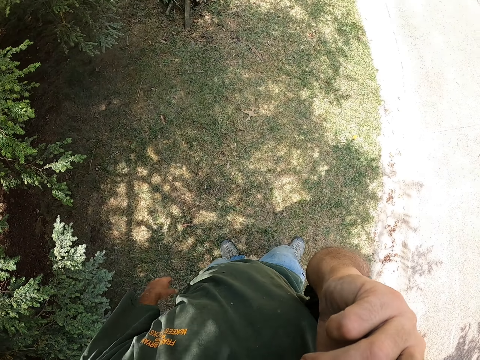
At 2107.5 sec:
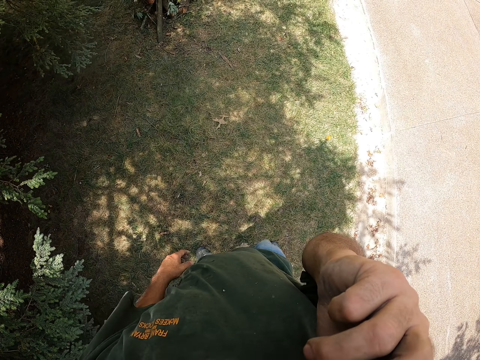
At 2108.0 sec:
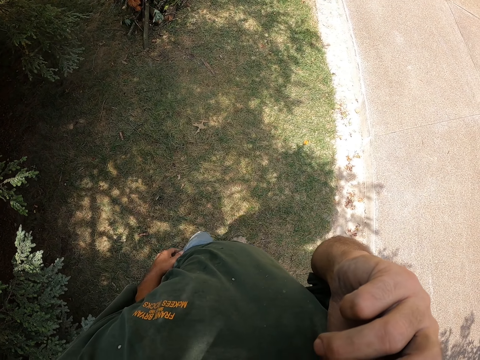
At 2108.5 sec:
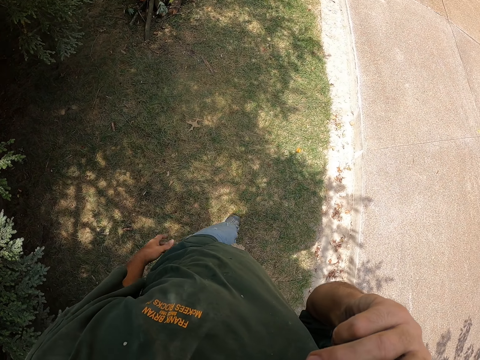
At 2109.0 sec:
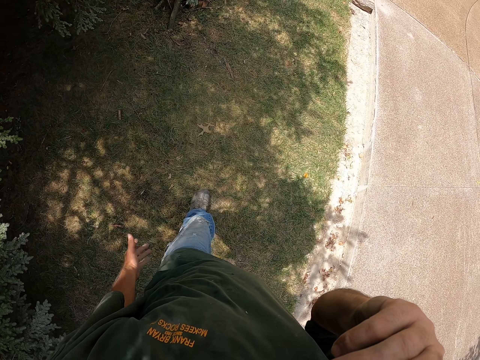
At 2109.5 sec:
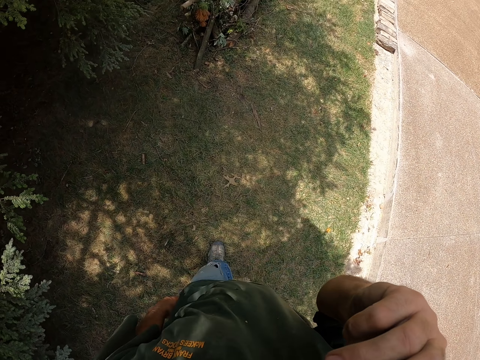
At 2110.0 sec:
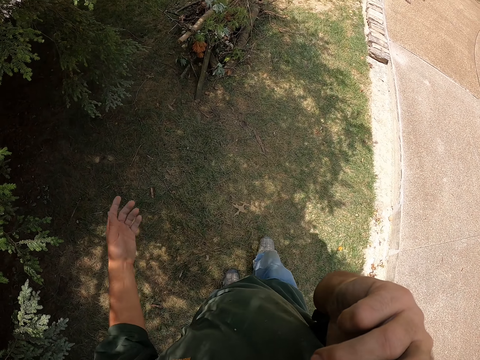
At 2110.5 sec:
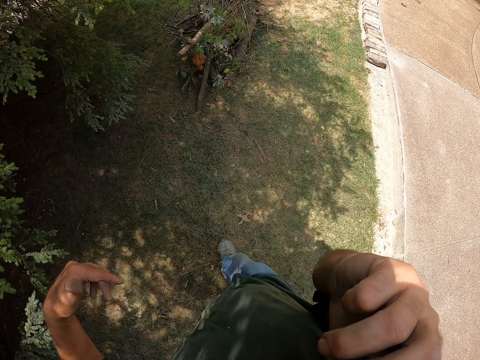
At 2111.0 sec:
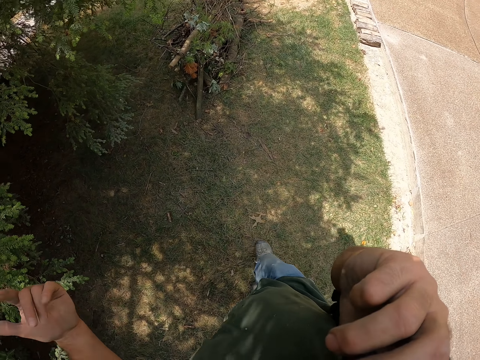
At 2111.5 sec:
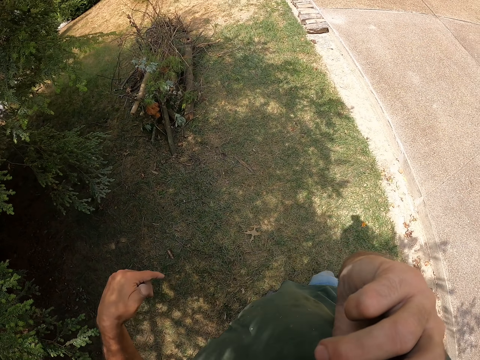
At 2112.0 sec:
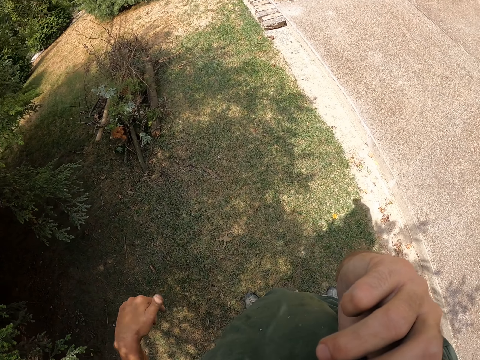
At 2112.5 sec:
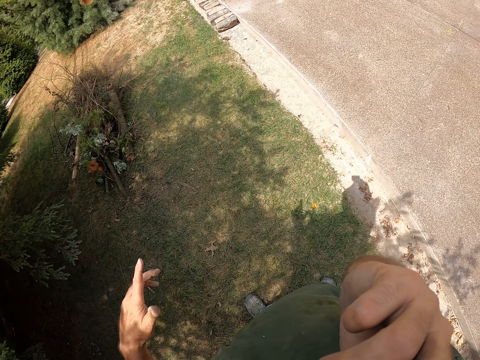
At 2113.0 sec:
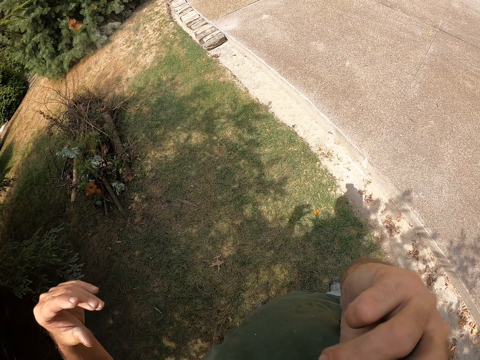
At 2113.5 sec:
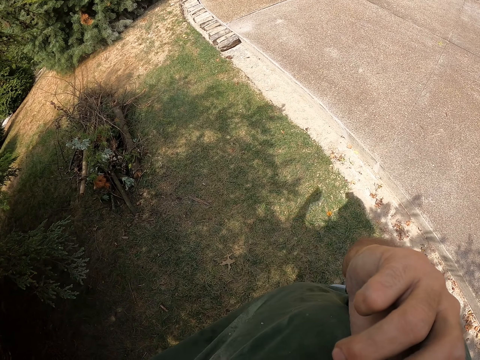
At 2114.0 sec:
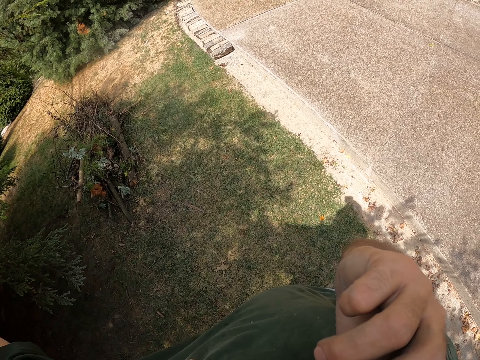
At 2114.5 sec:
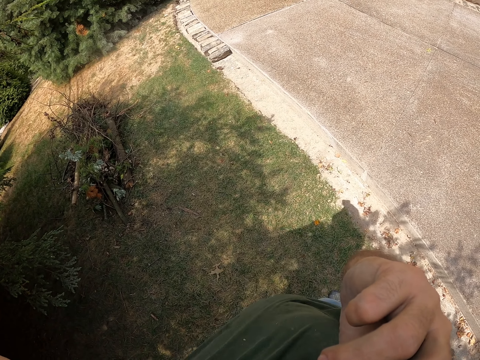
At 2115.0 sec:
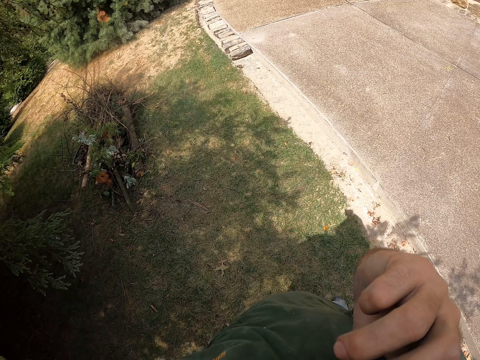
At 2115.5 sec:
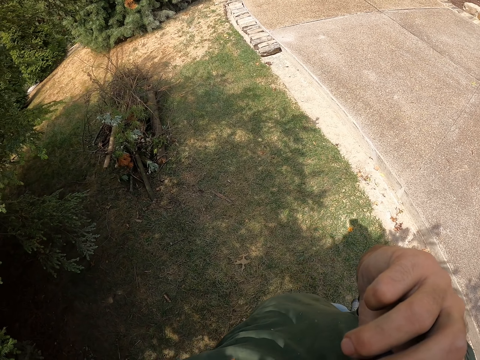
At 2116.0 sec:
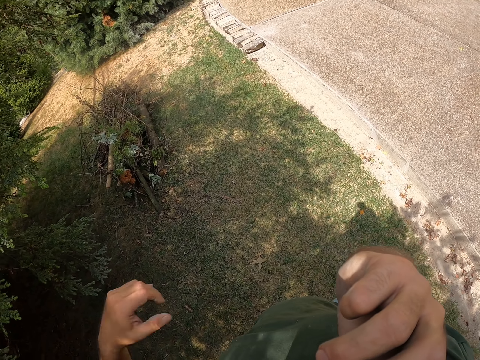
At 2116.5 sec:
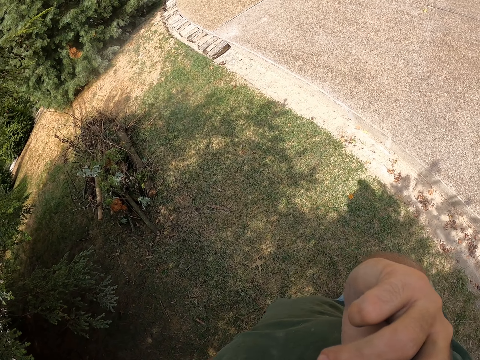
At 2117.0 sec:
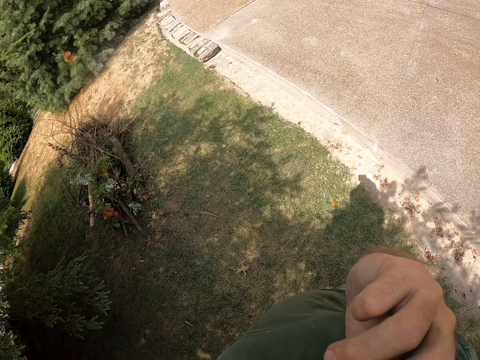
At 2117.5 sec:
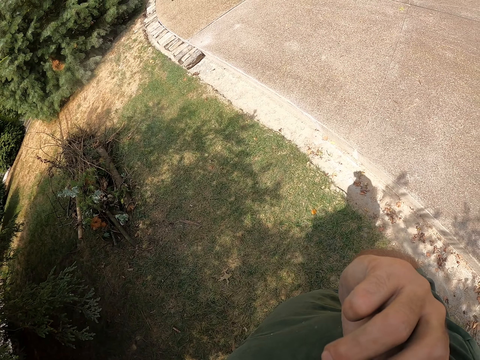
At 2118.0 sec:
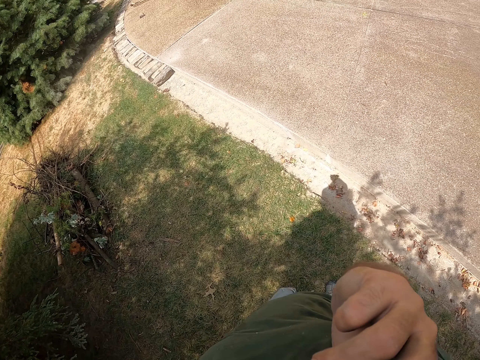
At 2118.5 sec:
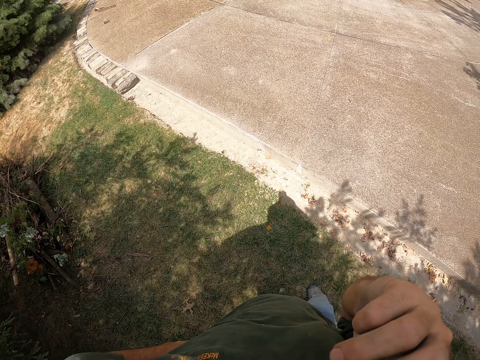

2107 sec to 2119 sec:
The camera wearer walks around. He waves his hand. He pulls his shirt.

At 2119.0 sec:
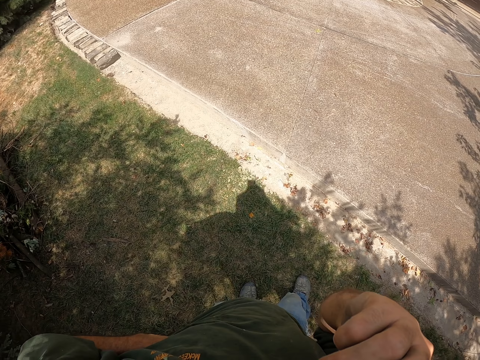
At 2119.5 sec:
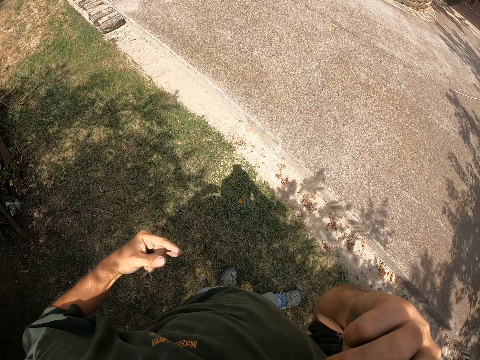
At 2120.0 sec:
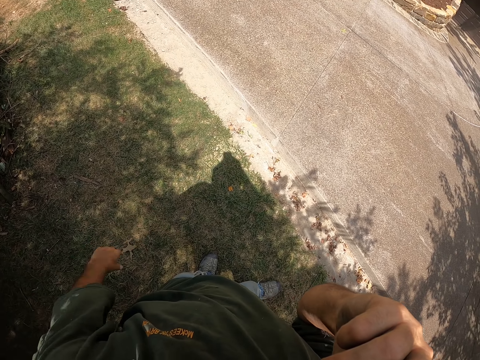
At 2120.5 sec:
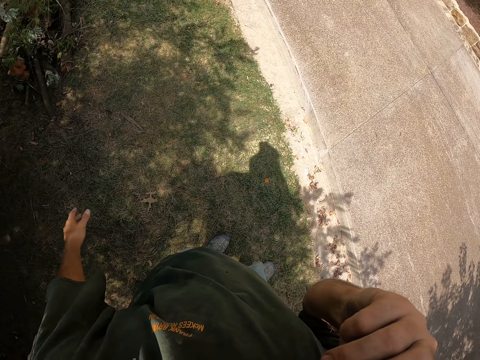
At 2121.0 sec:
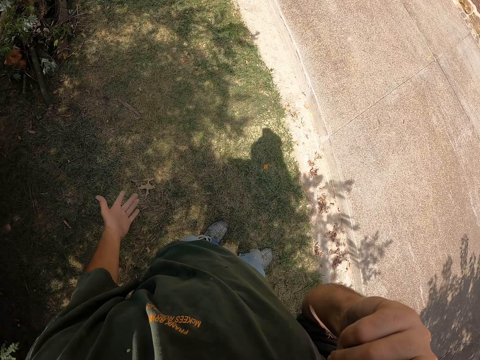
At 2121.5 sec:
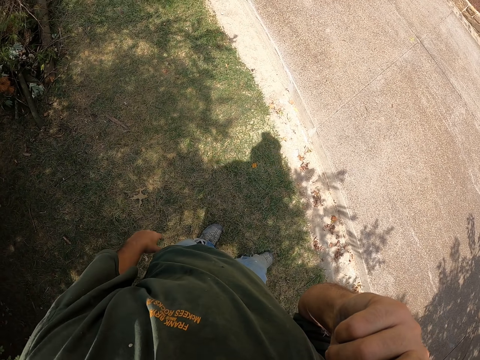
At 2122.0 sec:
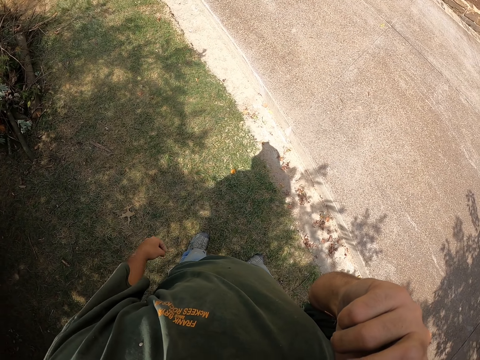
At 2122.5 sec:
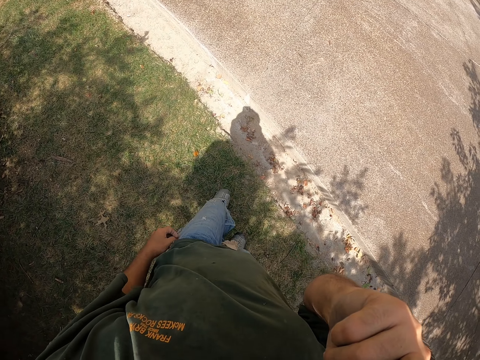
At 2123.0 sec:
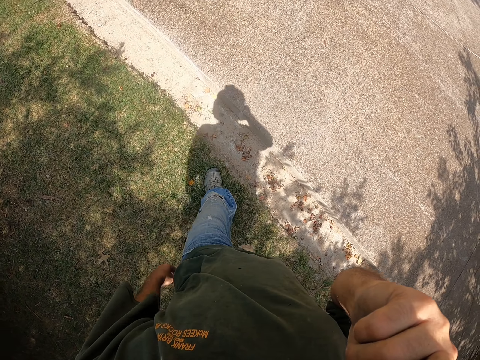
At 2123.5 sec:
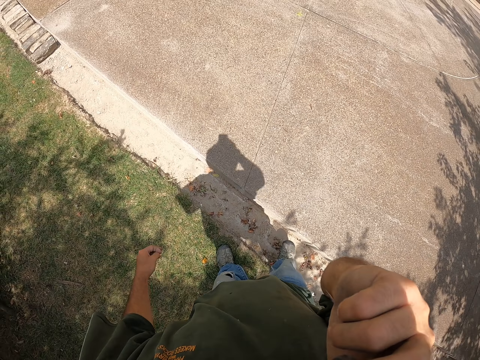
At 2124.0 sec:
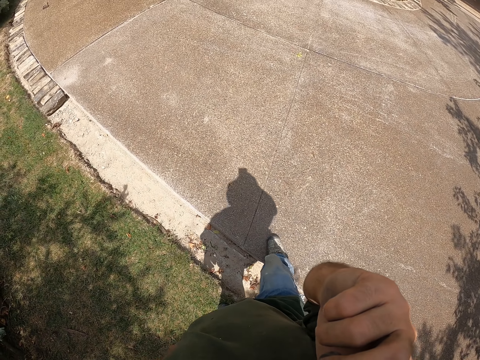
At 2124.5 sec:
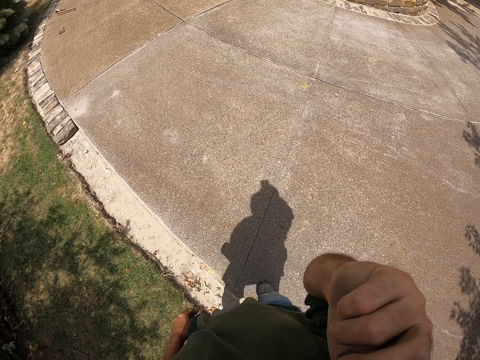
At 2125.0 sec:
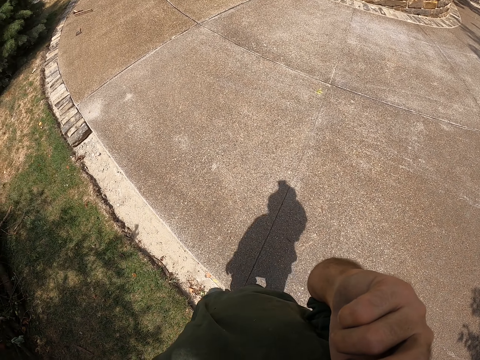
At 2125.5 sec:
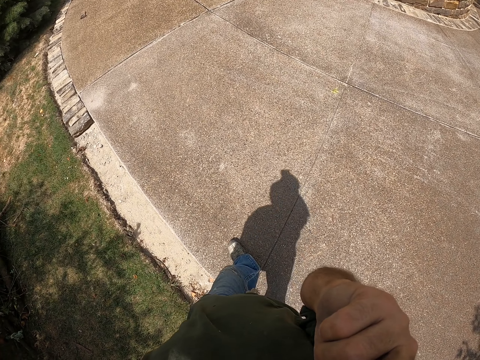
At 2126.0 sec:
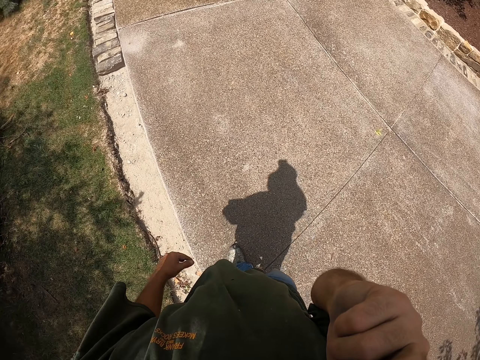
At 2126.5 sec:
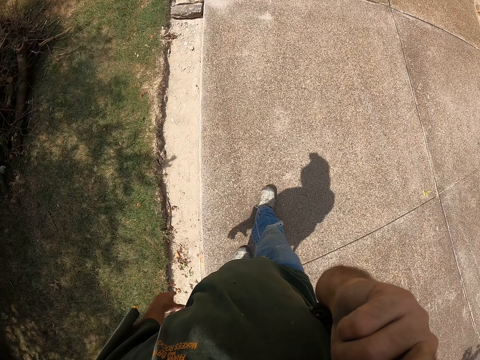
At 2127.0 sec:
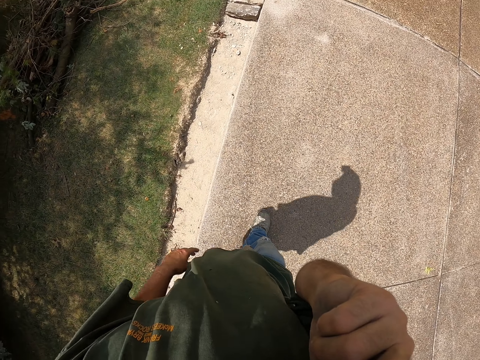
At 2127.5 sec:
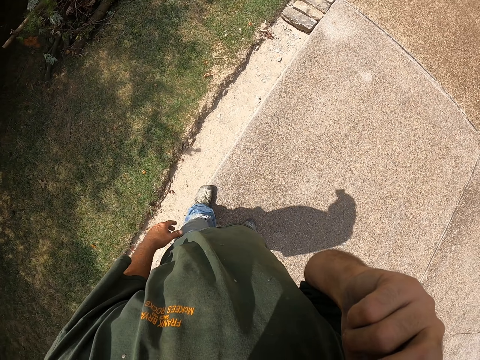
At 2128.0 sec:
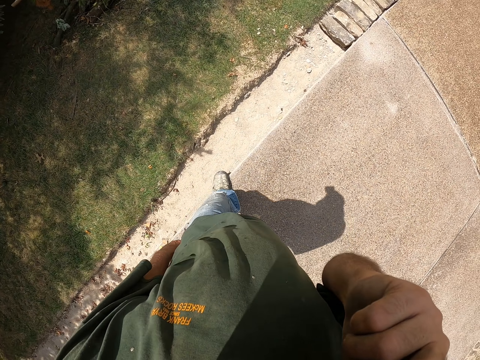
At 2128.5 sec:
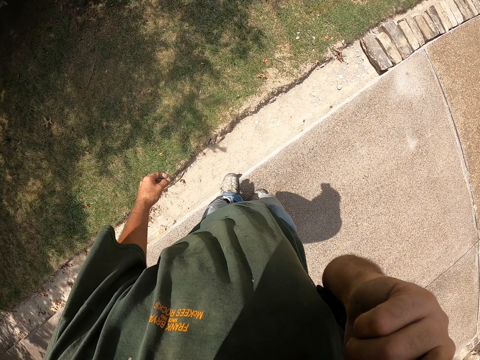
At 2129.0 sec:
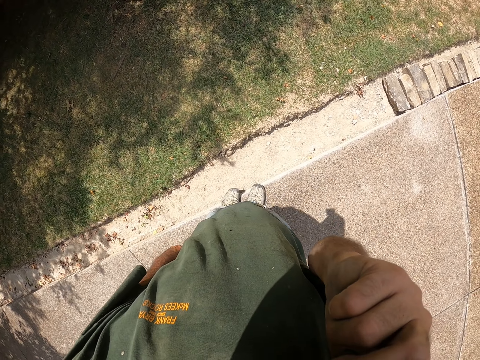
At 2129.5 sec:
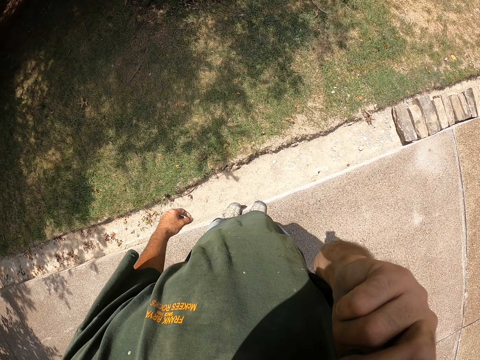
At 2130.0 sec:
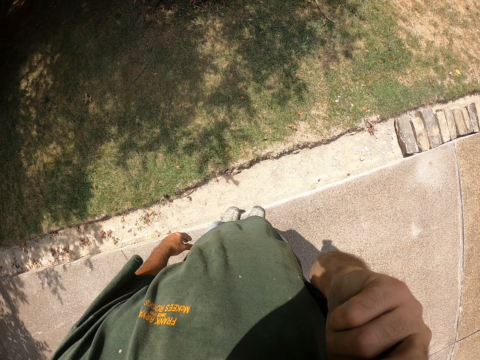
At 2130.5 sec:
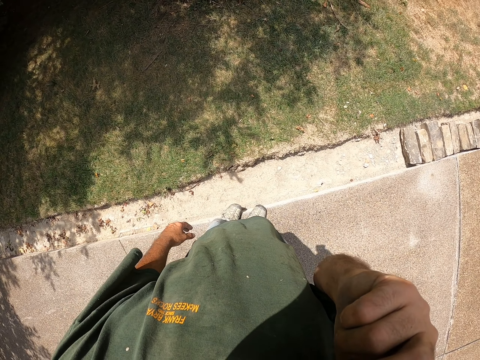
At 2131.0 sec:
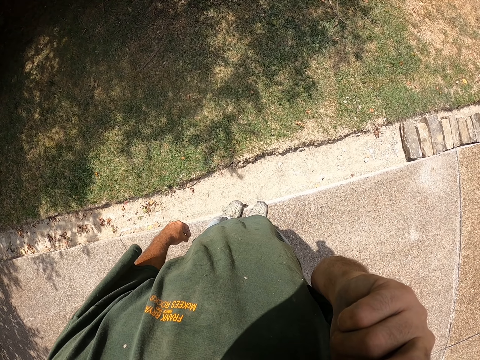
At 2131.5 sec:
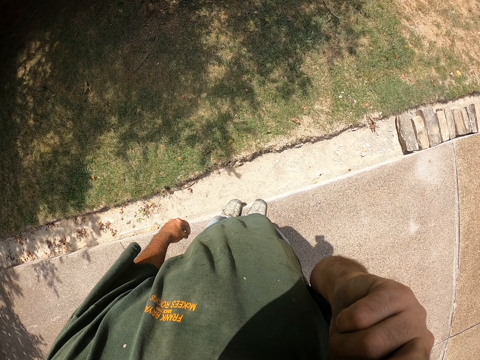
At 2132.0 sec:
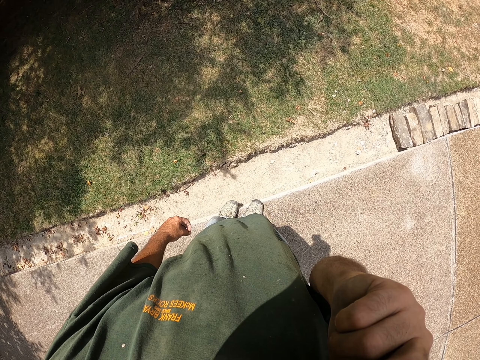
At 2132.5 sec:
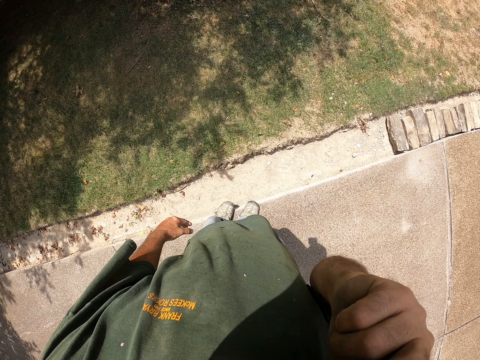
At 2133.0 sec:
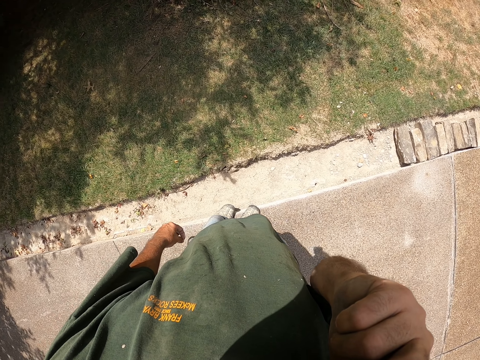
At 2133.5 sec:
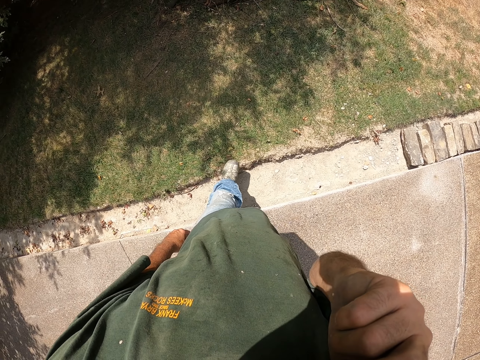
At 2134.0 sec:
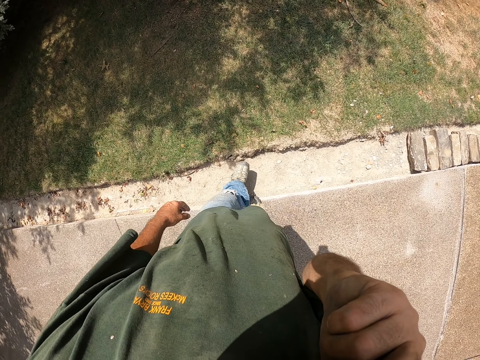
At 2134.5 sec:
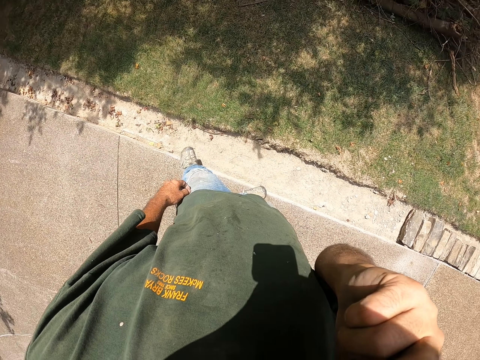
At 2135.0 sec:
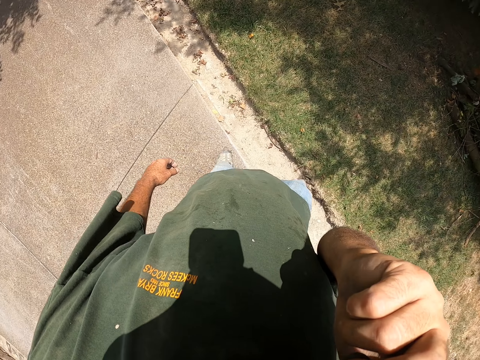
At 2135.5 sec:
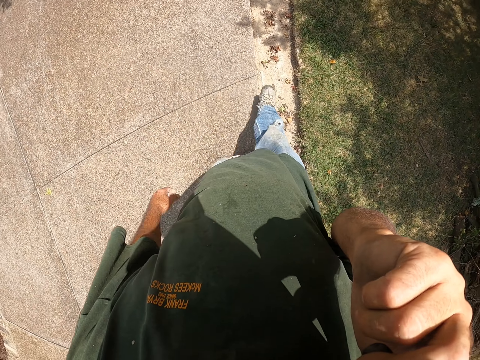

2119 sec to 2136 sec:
The camera wearer waves his hand. He walks on the pavement. He stands on the pavement. He hits the pavement with his foot. He turns around.
